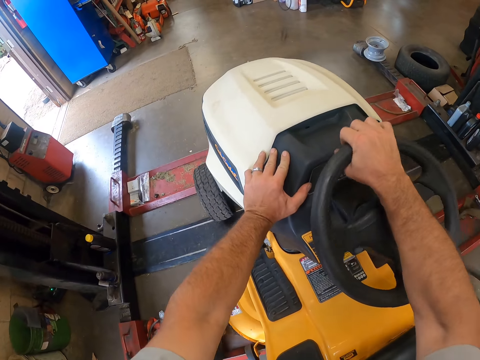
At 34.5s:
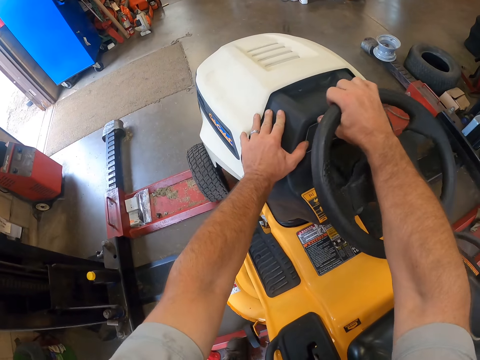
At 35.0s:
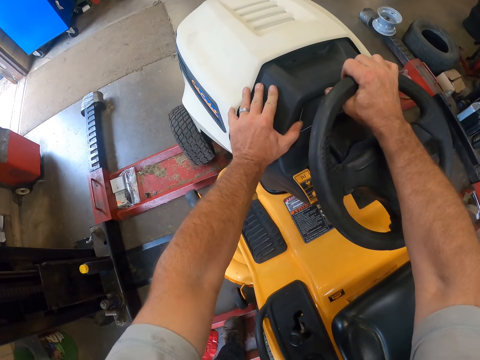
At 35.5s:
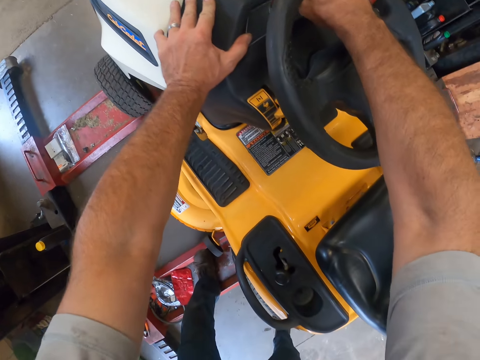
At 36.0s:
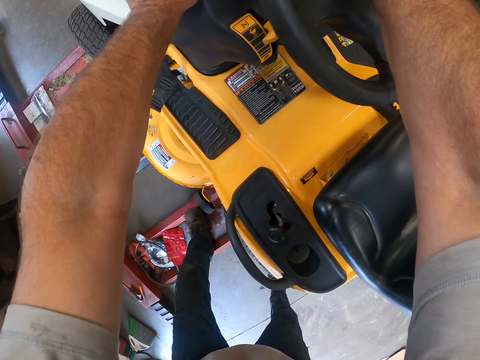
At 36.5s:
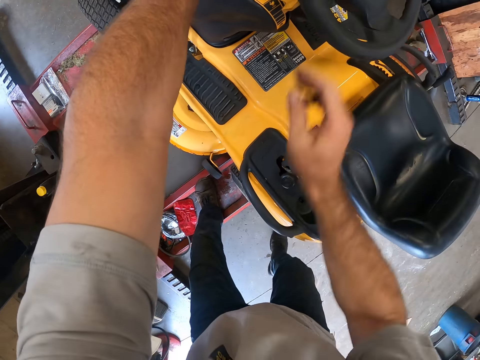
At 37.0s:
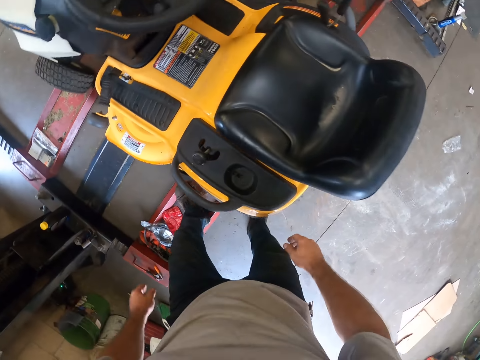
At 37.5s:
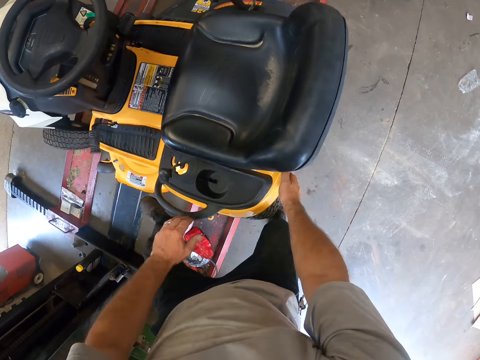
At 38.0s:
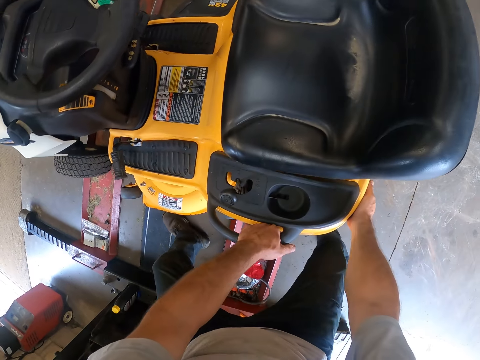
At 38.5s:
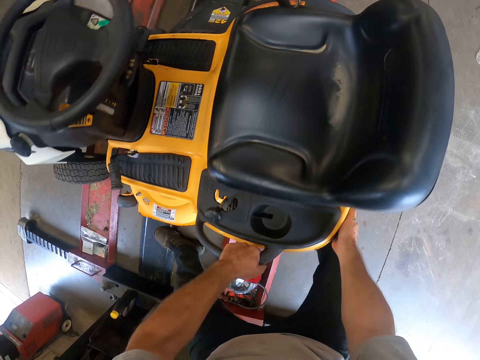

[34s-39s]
The camera wearer holds the lawn mower with both his hands. He adjusts the lawn mower on the wheel balancing machine with his hands.

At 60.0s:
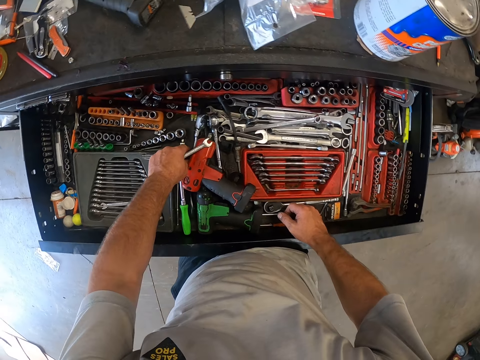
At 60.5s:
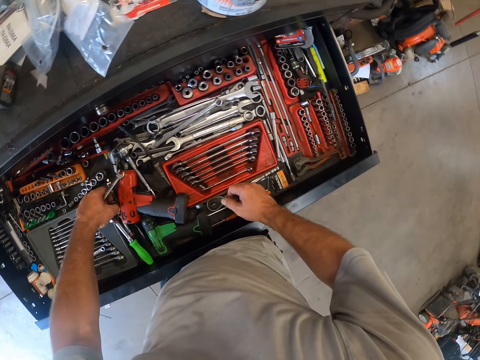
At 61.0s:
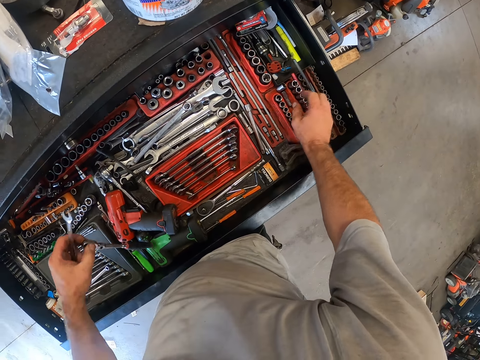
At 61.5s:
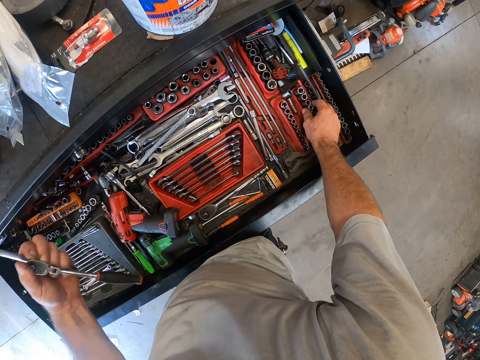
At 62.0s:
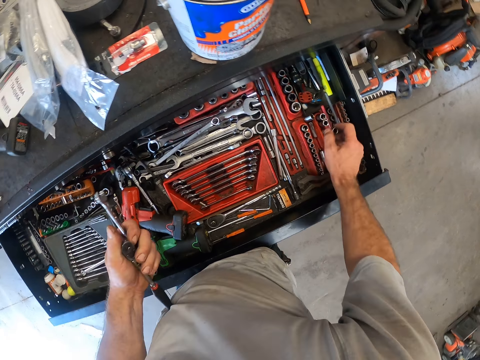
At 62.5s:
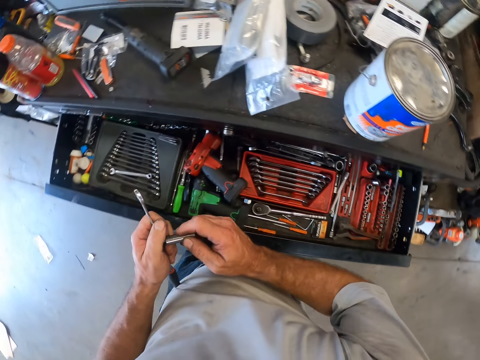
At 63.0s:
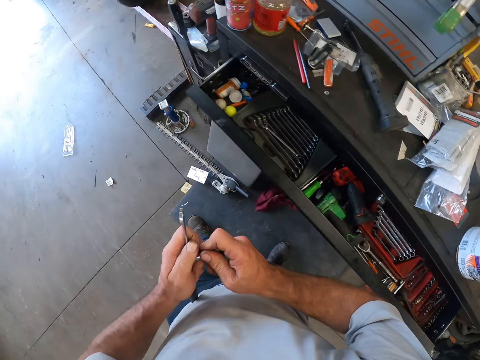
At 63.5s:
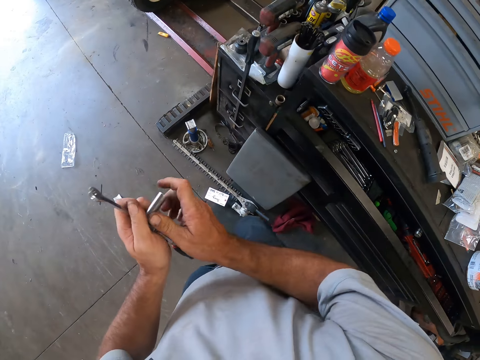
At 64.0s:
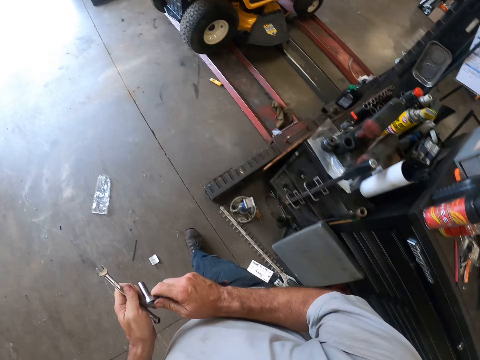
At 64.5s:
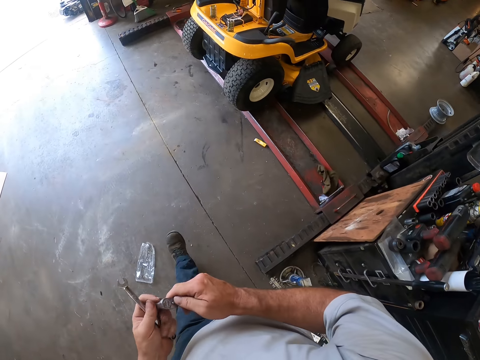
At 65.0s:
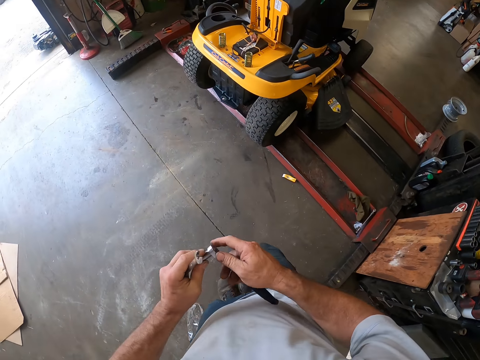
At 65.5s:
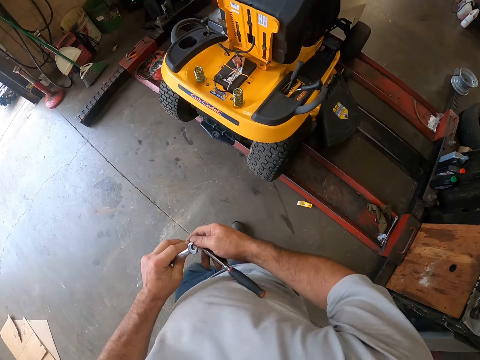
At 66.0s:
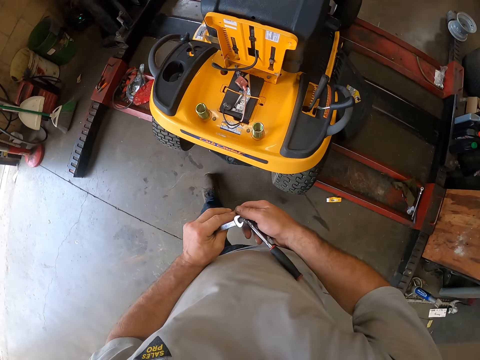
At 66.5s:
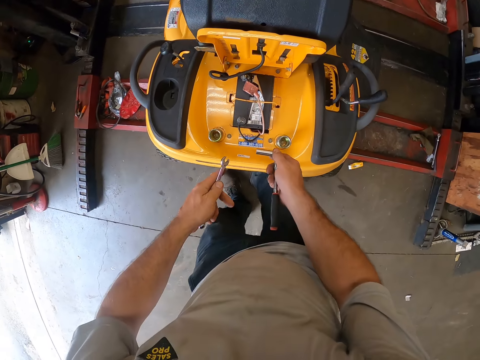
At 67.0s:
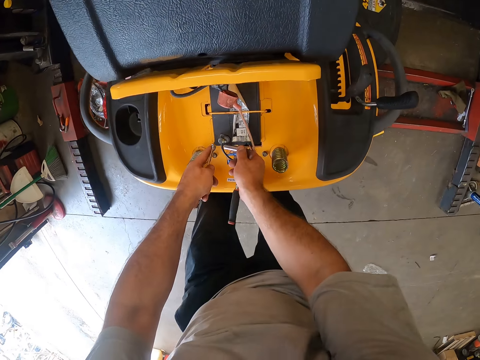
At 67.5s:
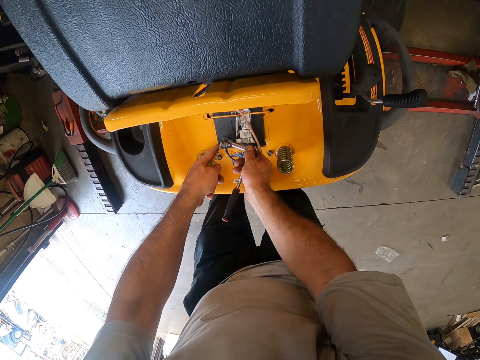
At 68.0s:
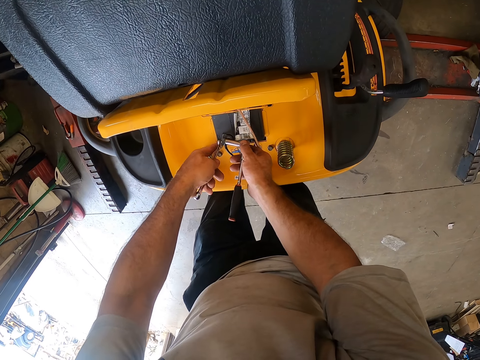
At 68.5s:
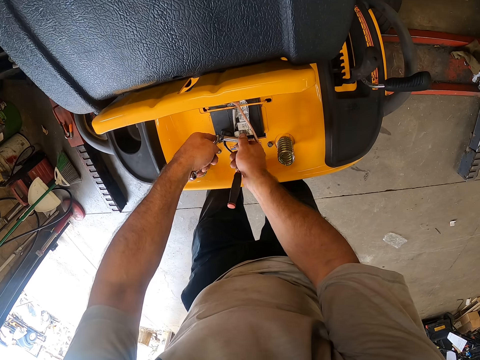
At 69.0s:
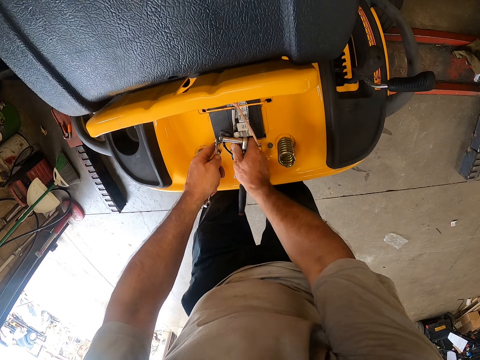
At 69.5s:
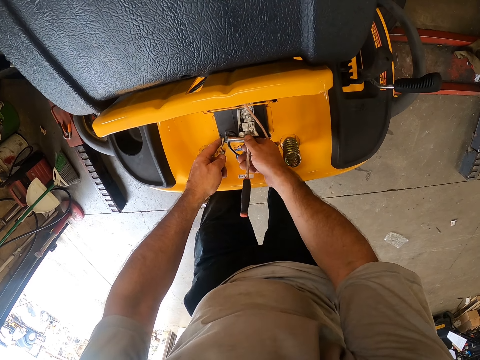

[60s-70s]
The camera wearer picks up a wrench or spanner from the drawer with his left hand. He picks up a mouthpiece from the drawer with his right hand. He pushes the drawer away from him. He fixes the mouthpiece into the wrench. He walks away from the drawer. He moves towards the lawn mower. He loosens a bolt and nut on the lawn mower with the wrenches. He places the spanner on the screw.

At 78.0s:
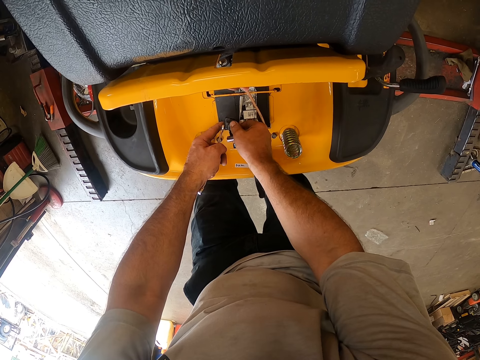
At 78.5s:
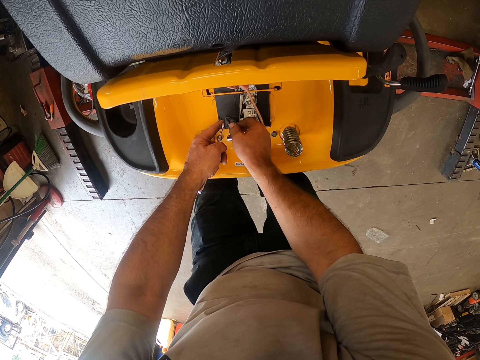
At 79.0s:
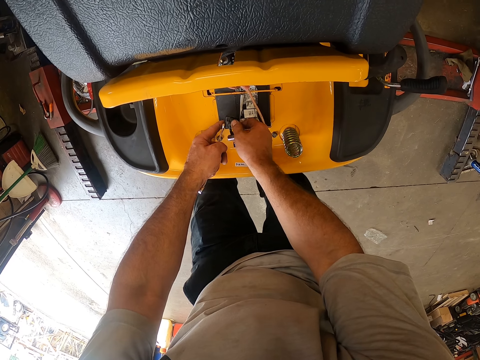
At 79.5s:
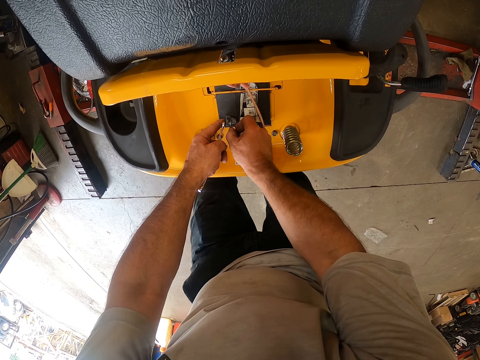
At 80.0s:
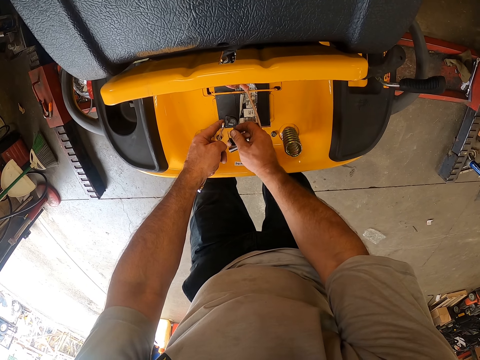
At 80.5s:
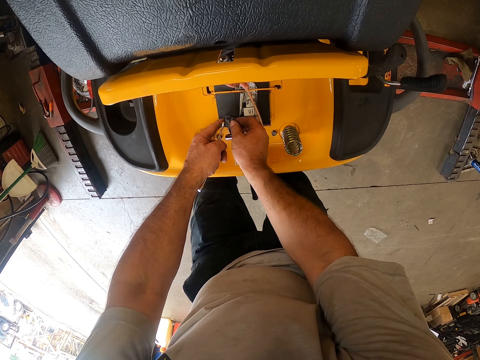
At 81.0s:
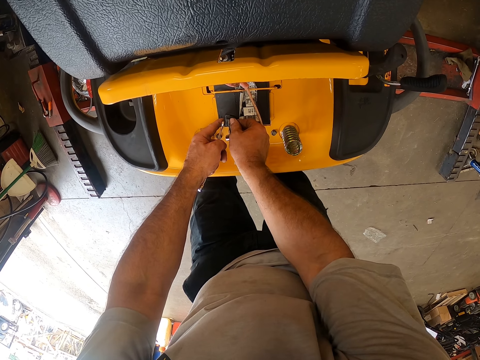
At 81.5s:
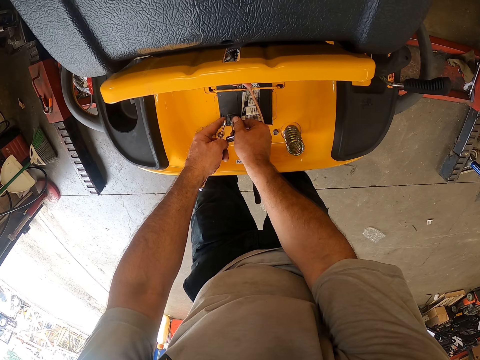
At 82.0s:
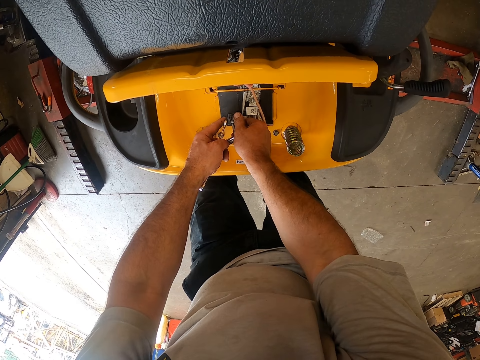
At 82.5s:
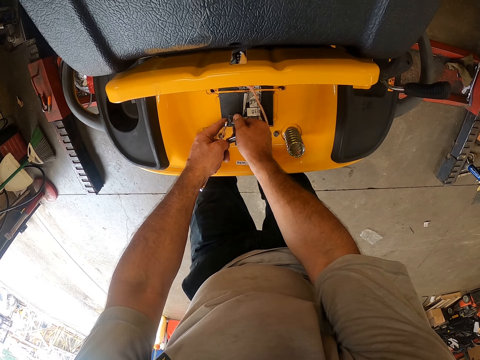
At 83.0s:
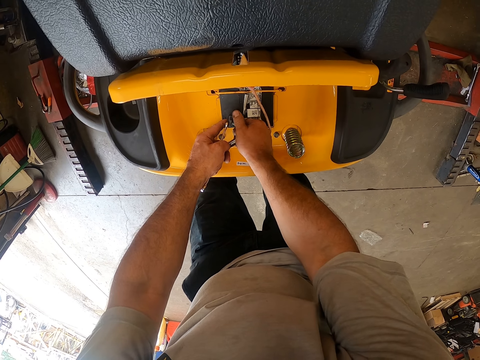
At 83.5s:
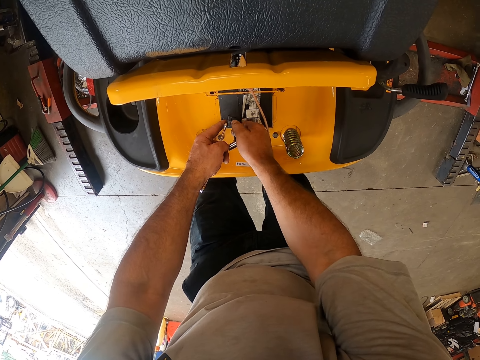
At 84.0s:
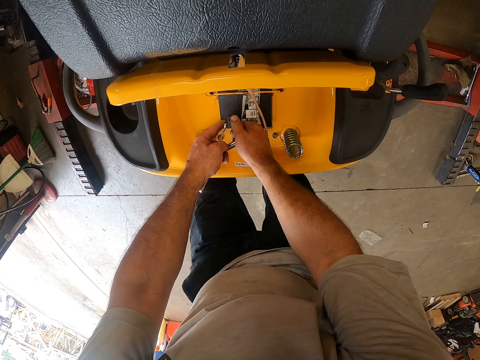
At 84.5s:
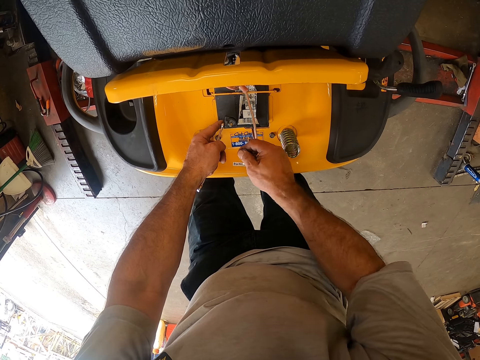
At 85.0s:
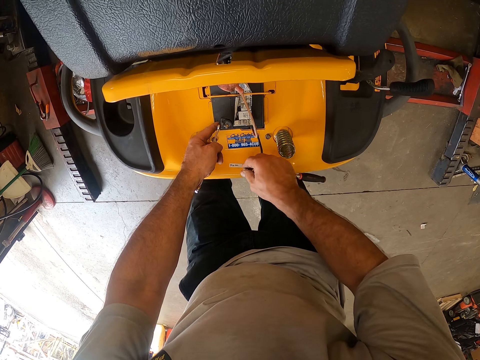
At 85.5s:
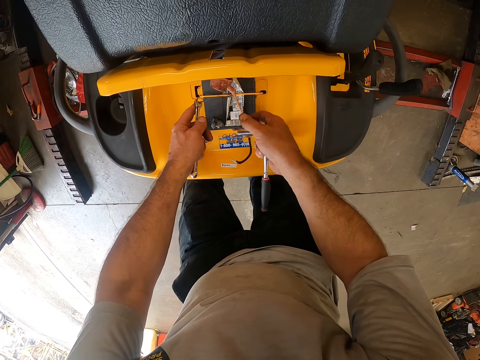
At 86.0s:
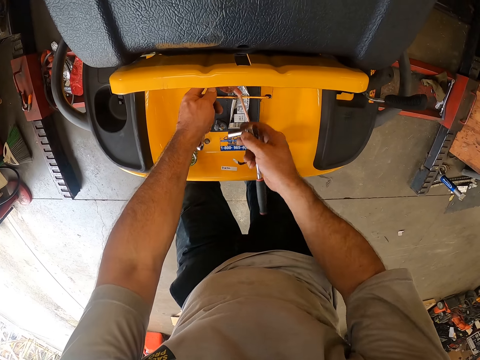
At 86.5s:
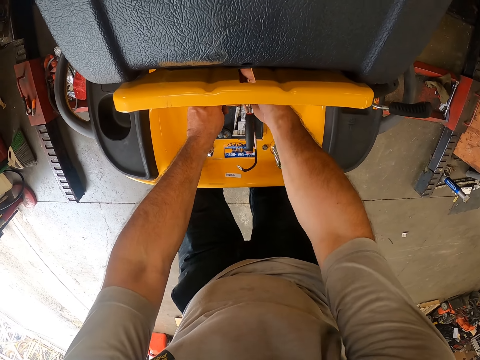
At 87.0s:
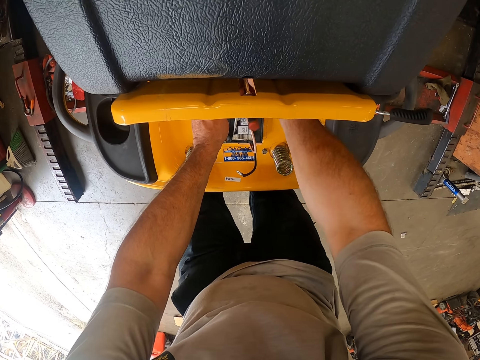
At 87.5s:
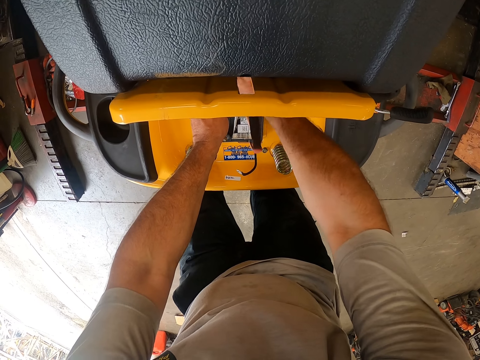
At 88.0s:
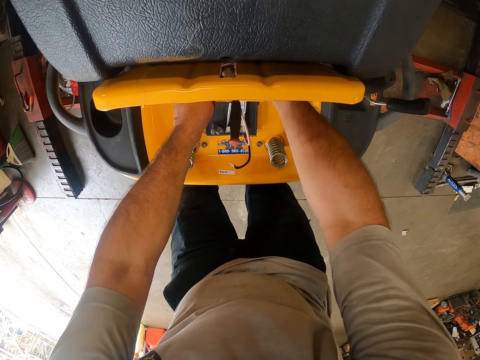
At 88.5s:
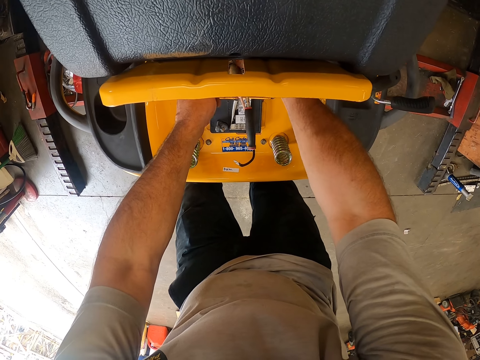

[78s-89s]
The camera wearer removes a cable wire from the bolt with his right hand. He loosens the bolt on the lawn mower with his right hand. He moves the cable wire away from the spanner with his right hand. He loosens a bolt on the lawn mower with the wrenches in his hands.
